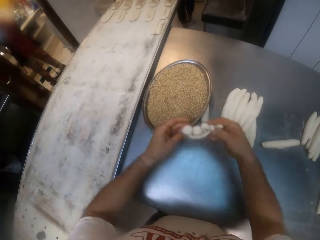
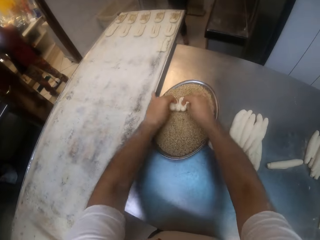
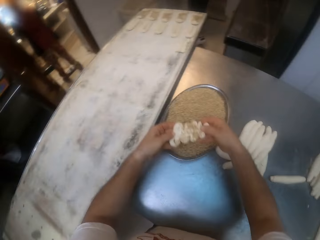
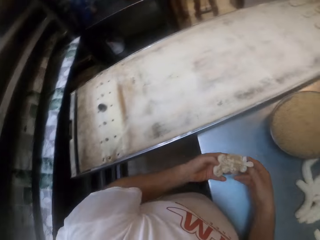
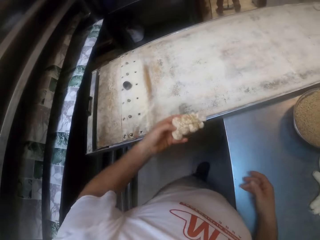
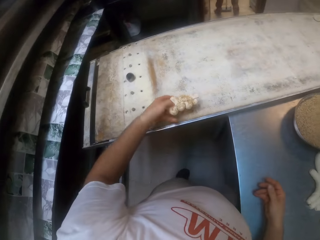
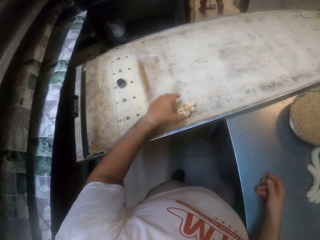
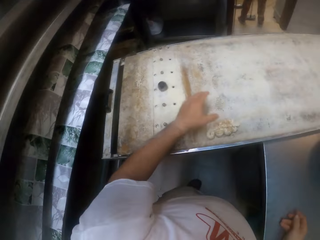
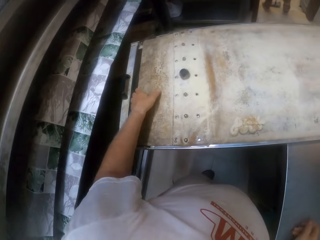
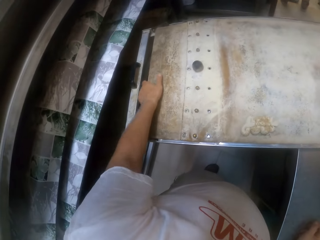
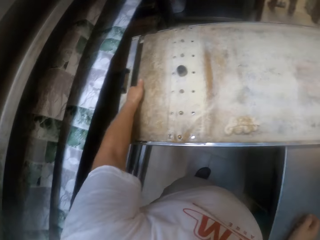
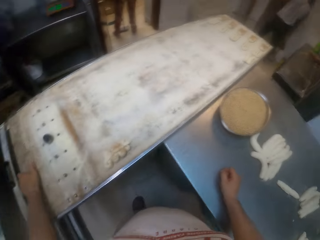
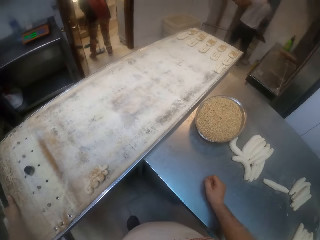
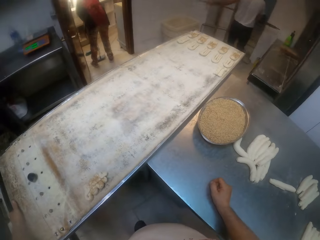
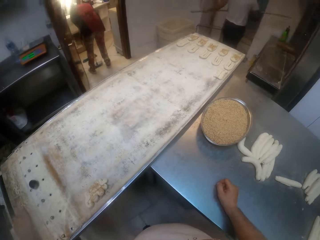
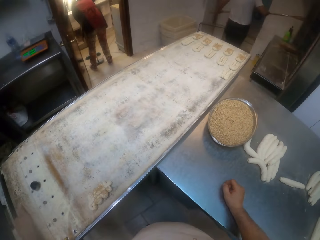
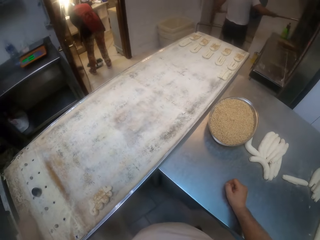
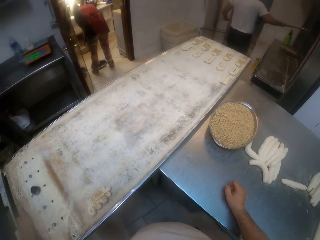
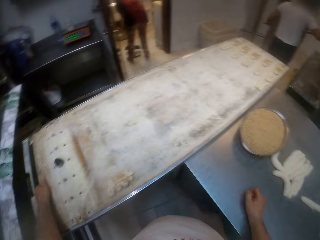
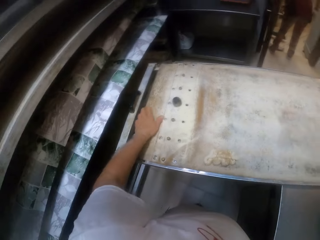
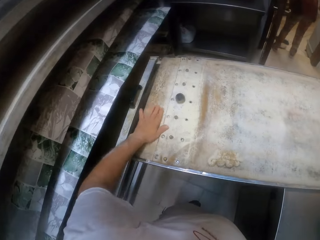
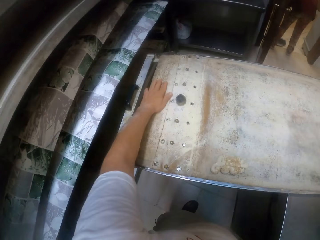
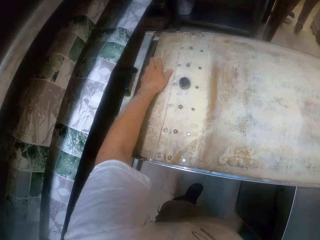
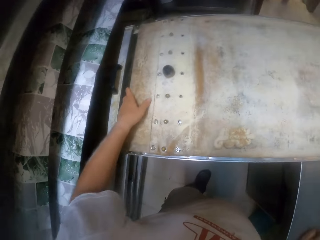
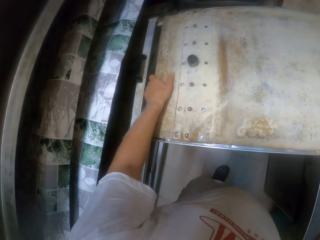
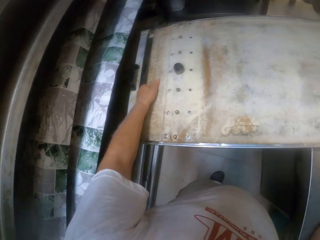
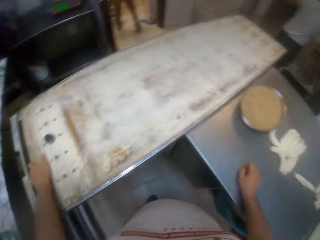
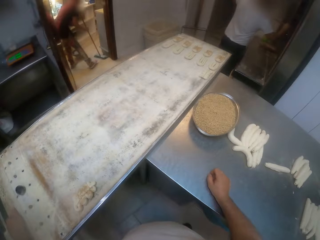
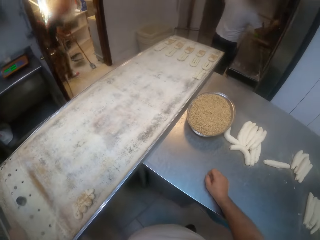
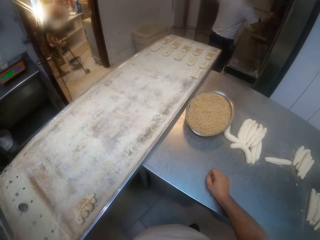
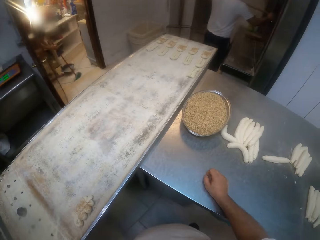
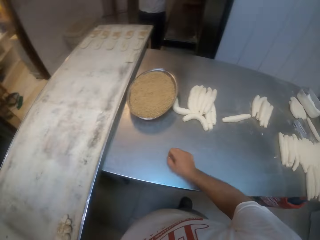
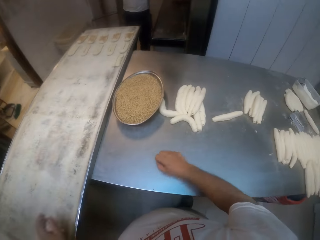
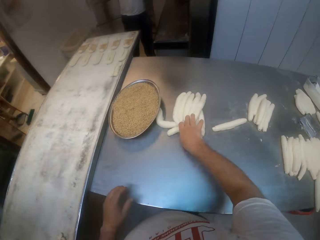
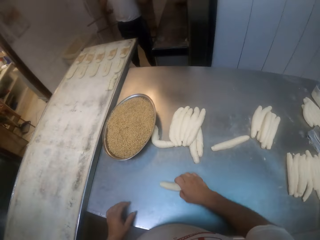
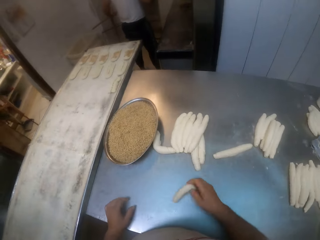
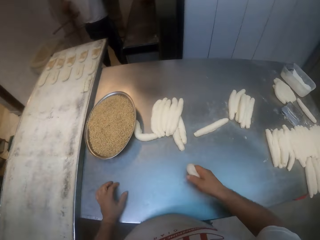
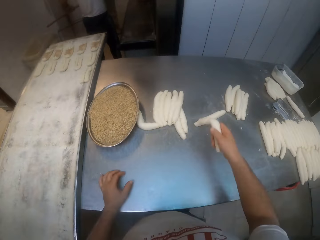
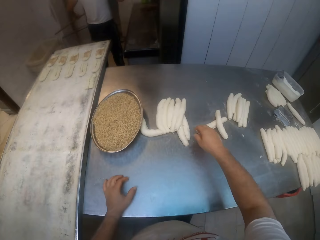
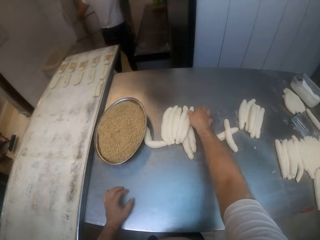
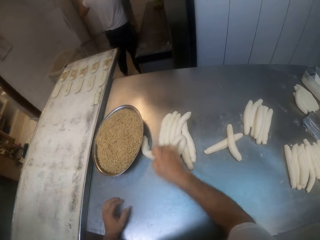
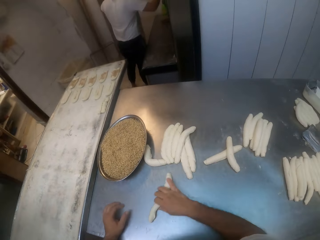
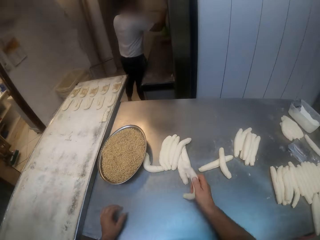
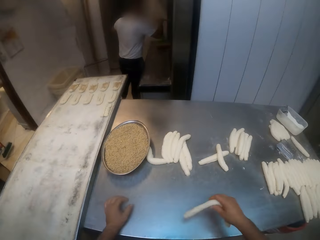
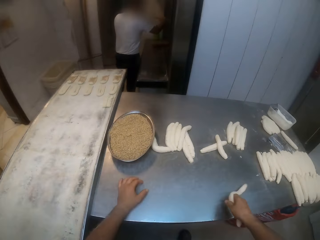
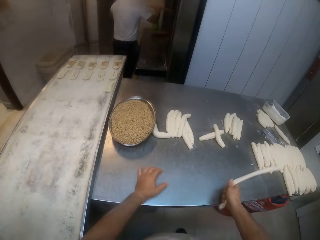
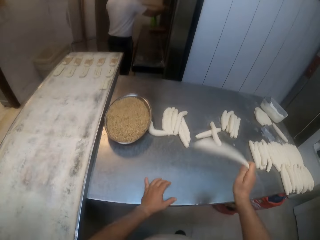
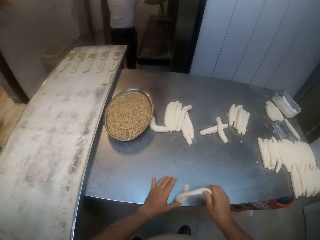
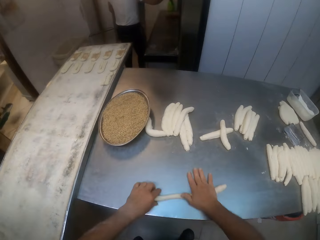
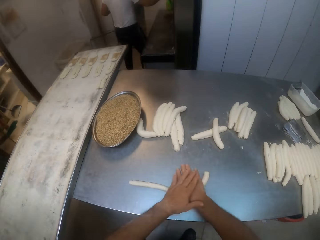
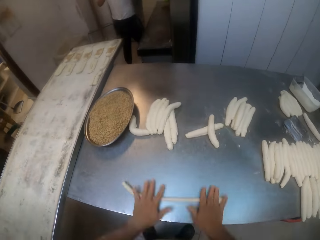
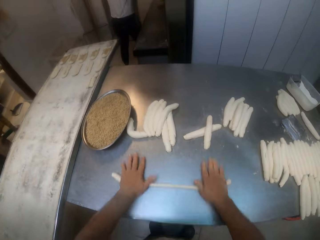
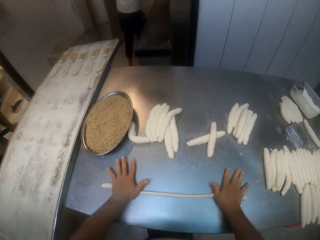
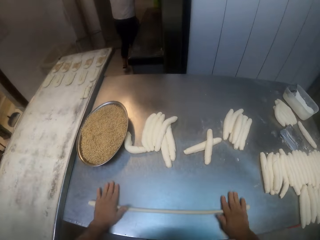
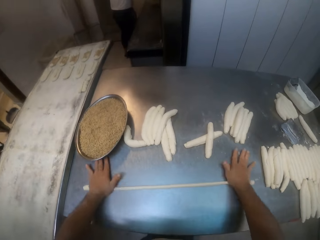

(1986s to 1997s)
The camera wearer picks the coiled dough. He puts the folded dough into the tray of steads with both hands. He moves the dough from the stead tray to the baking tray with his left hand. He puts the coiled dough on the table. He touches the baking tray with his left hand. He scrapes the table with his left hand. He picks the dough. He rolls the rolled dough on the table with both hands.

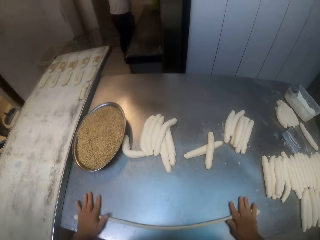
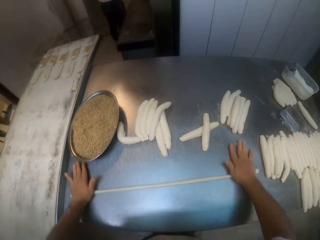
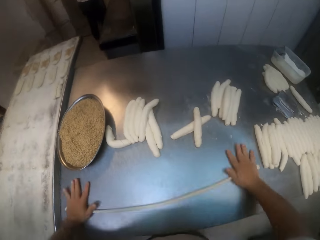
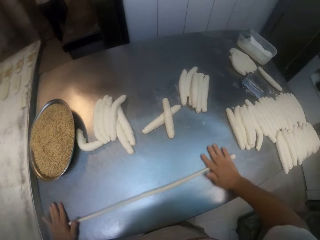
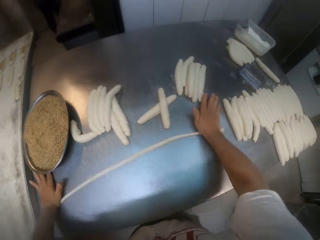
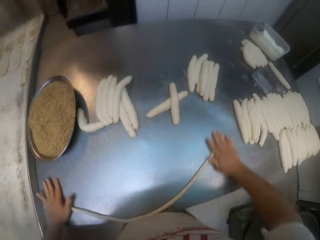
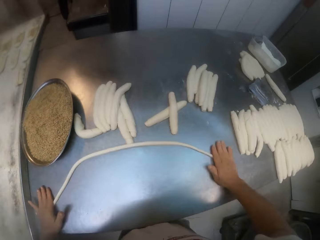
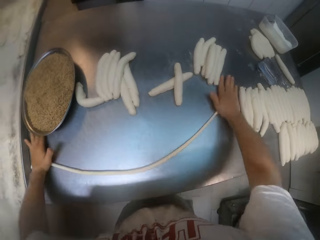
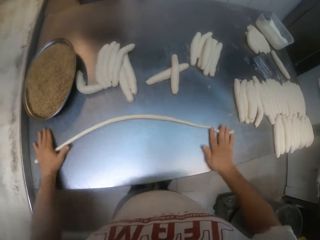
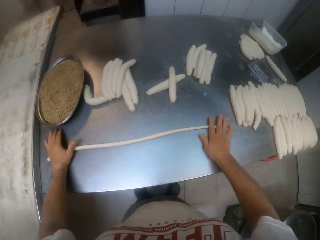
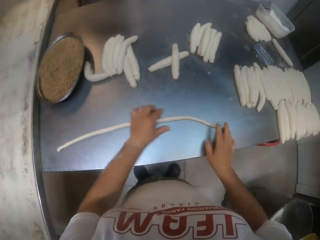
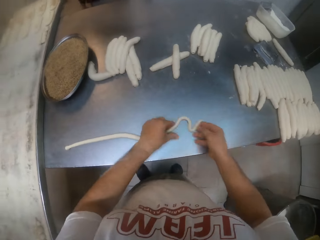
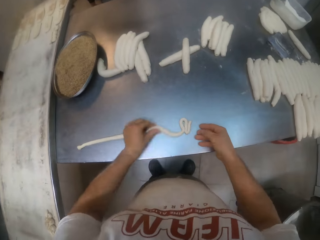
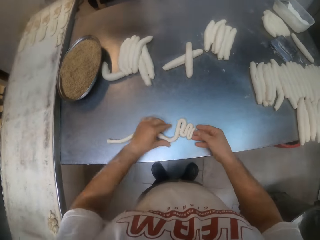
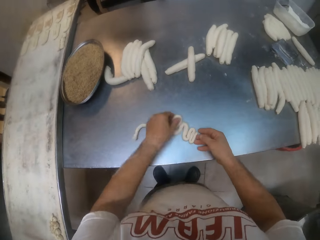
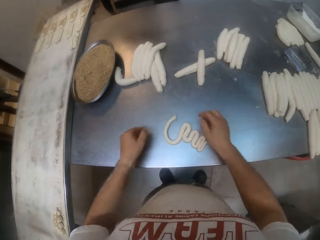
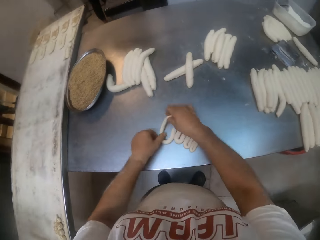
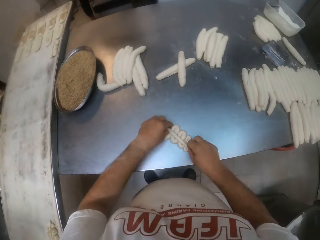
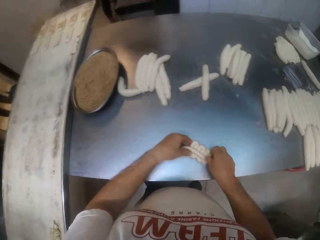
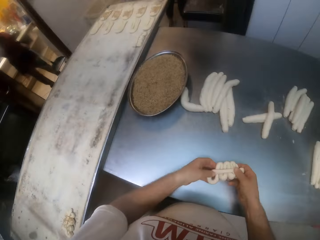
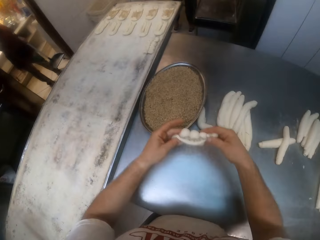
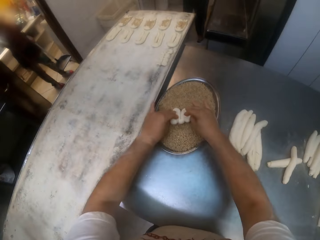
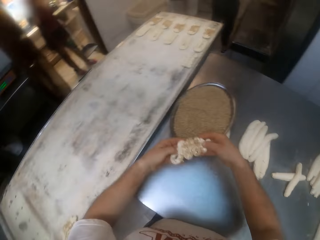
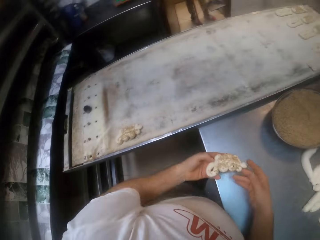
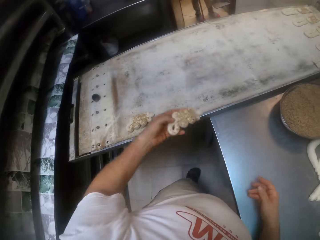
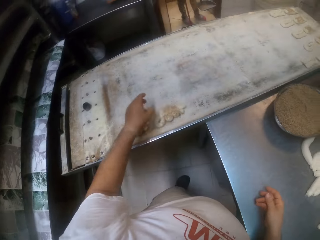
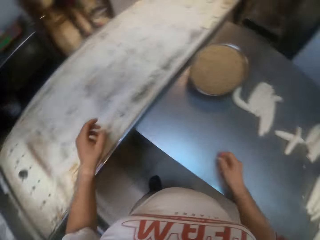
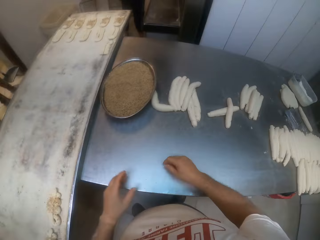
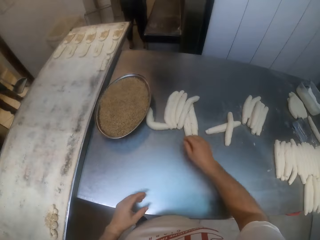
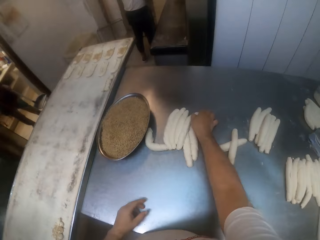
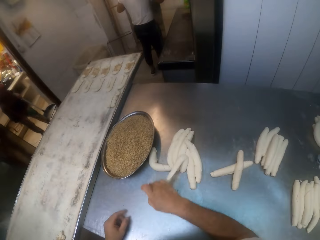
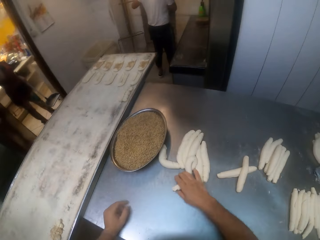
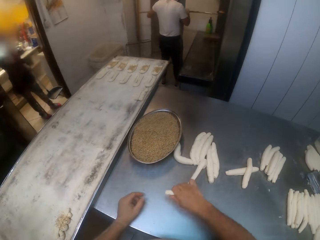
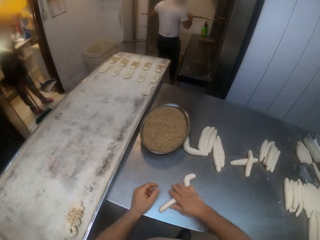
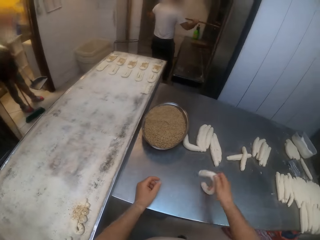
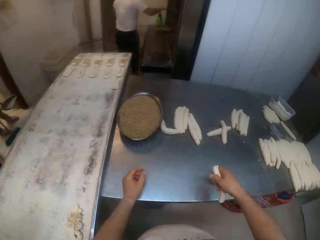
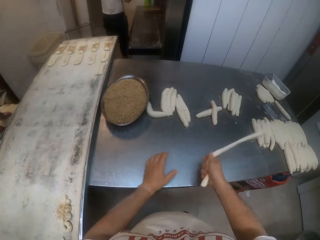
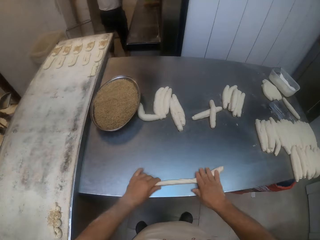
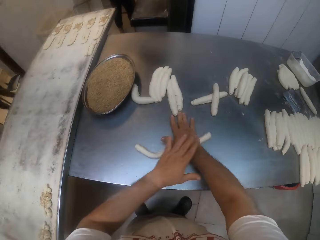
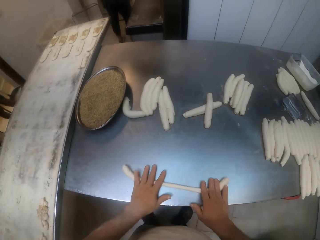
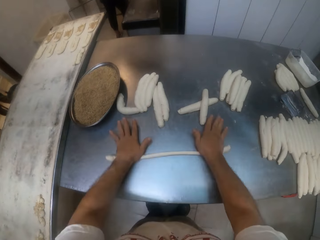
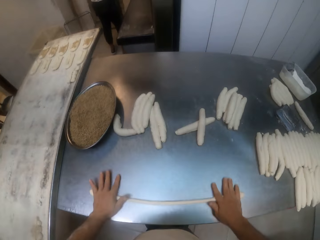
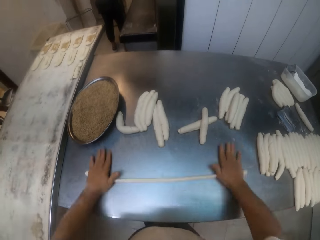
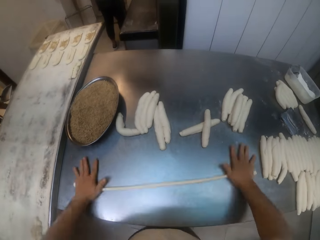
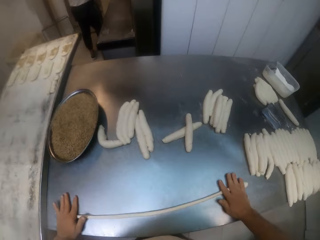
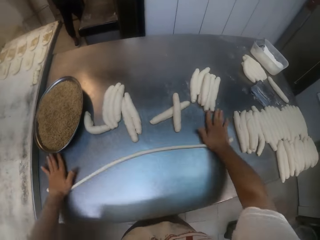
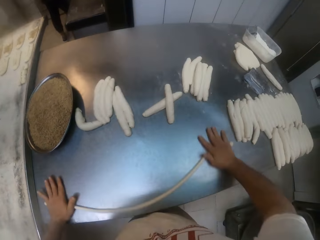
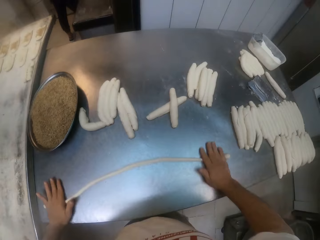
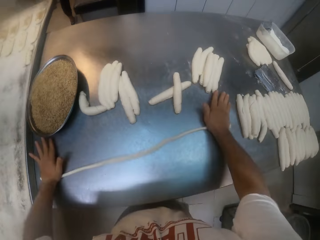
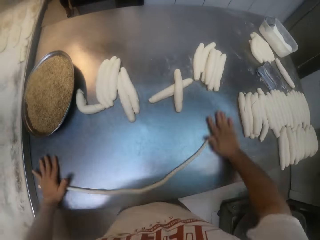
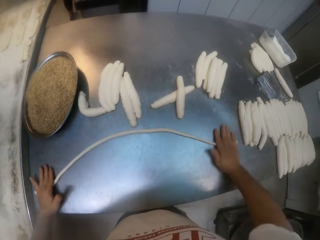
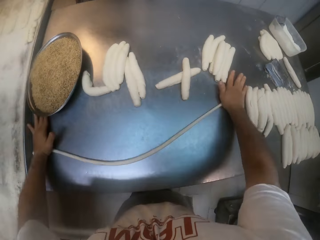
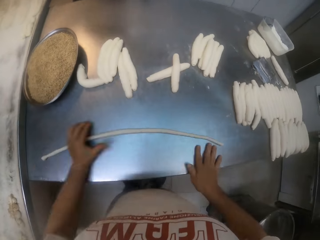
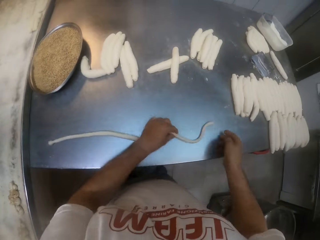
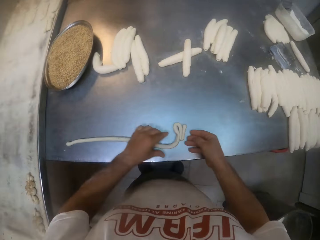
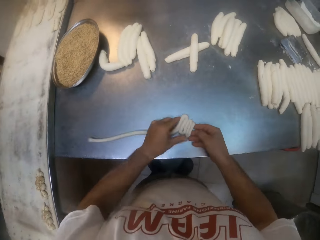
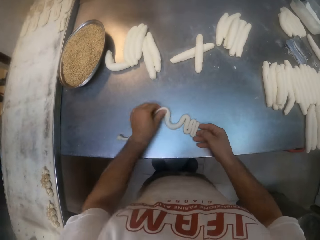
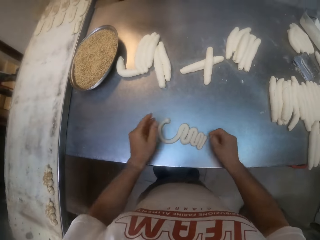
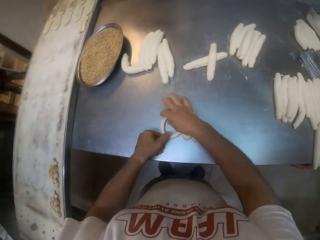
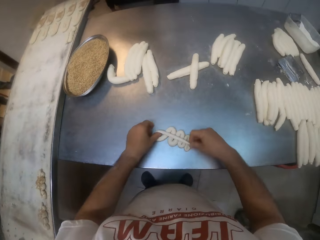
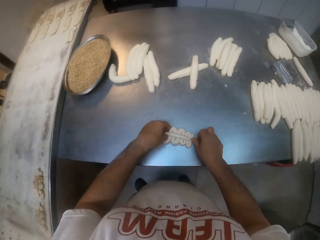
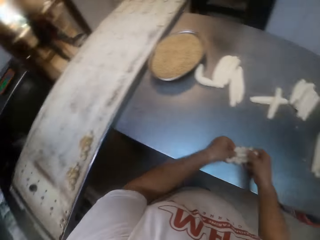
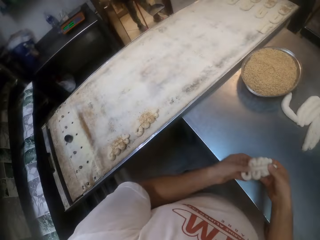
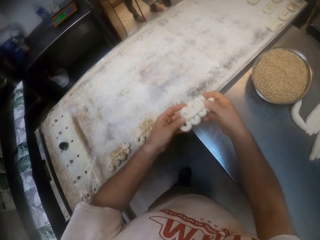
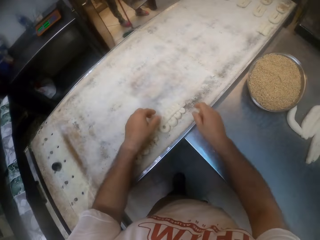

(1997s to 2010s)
The camera wearer folds the rolled dough on the table with both hands. He puts the folded dough into the tray of steads with both hands. He moves the dough from the stead tray to the baking tray with his left hand. He rolls the rolled dough on the table with both hands. He folds the rolled dough on the table with both hands.
